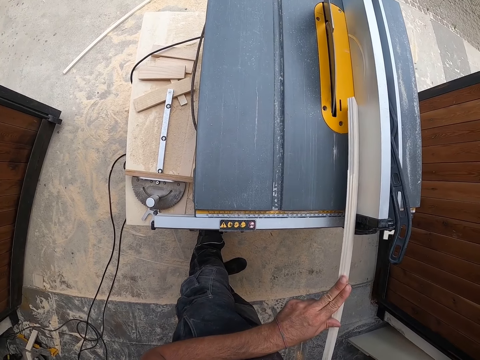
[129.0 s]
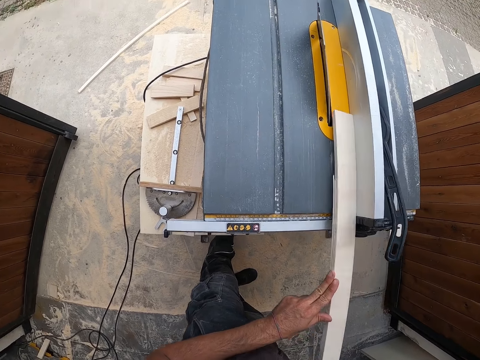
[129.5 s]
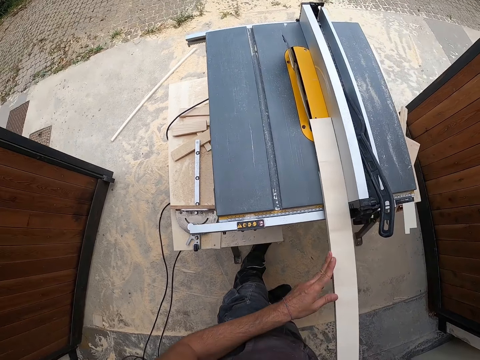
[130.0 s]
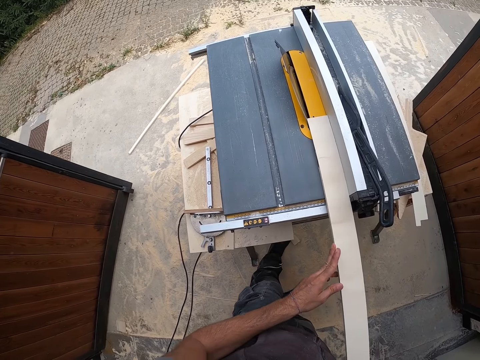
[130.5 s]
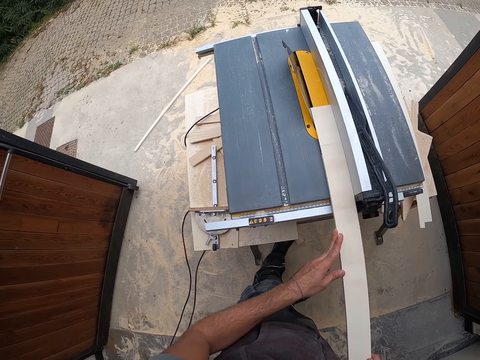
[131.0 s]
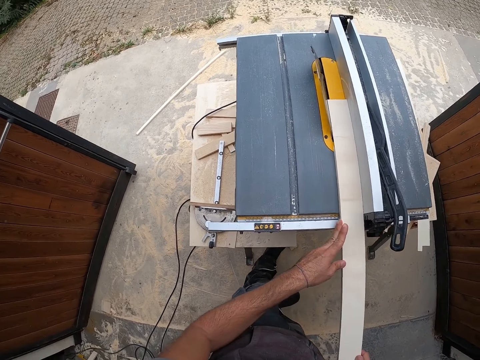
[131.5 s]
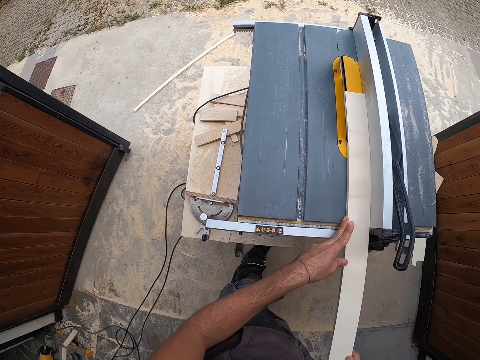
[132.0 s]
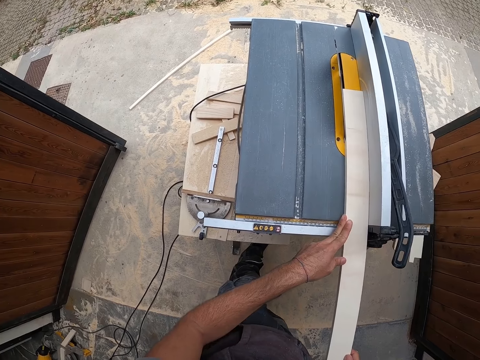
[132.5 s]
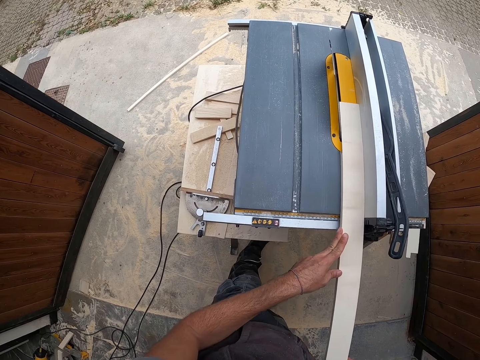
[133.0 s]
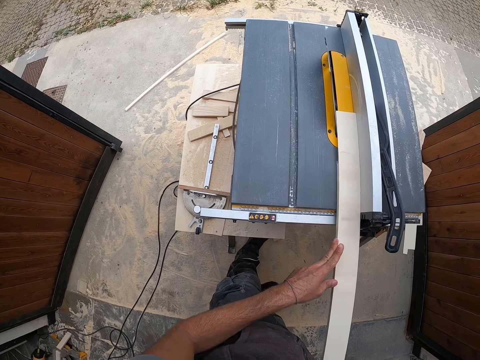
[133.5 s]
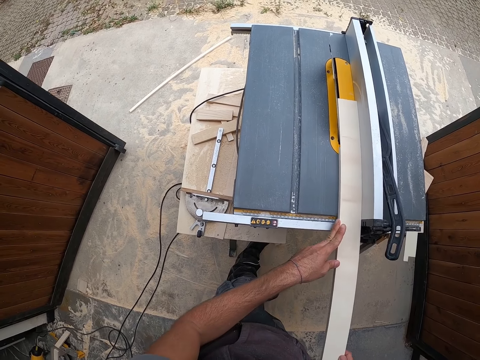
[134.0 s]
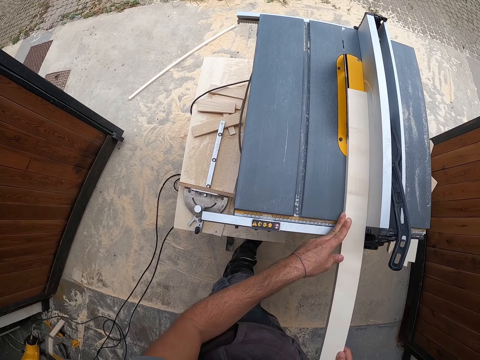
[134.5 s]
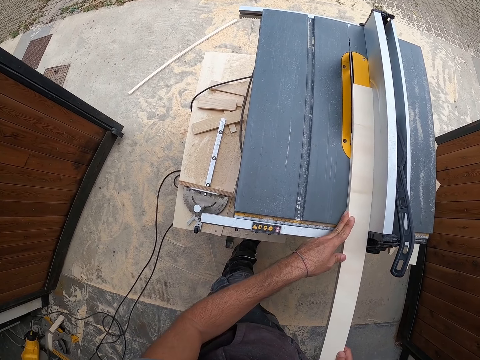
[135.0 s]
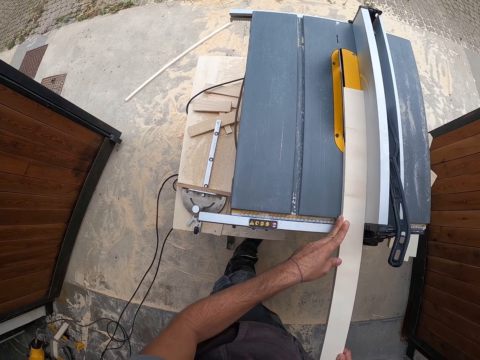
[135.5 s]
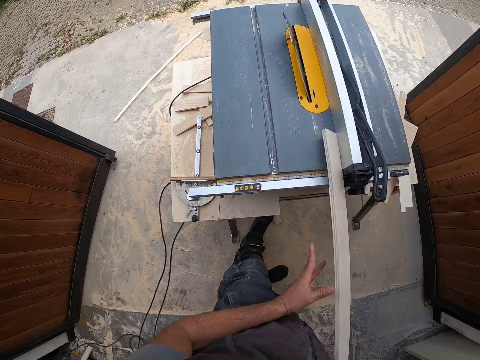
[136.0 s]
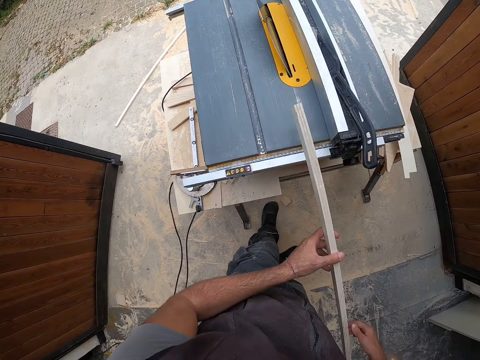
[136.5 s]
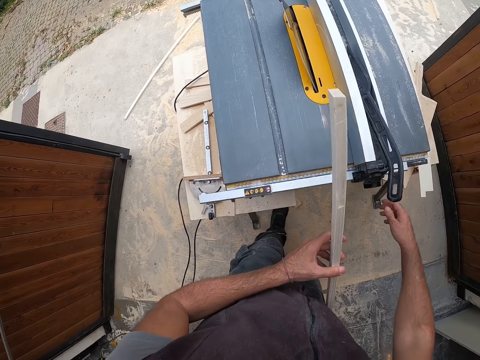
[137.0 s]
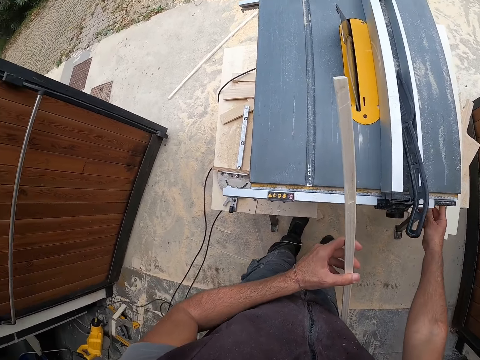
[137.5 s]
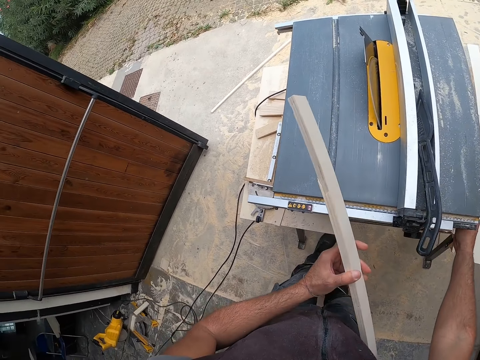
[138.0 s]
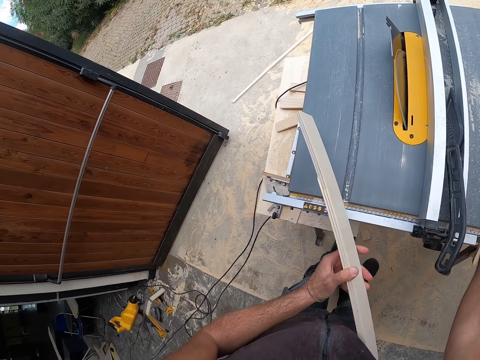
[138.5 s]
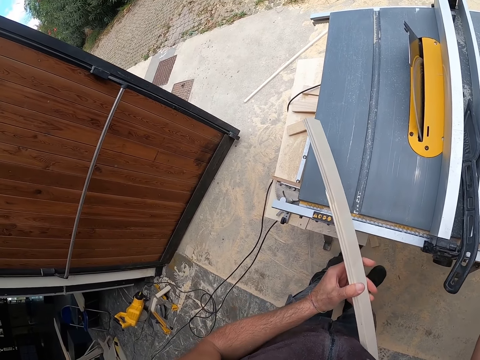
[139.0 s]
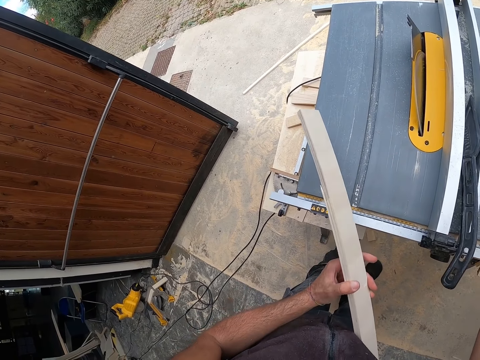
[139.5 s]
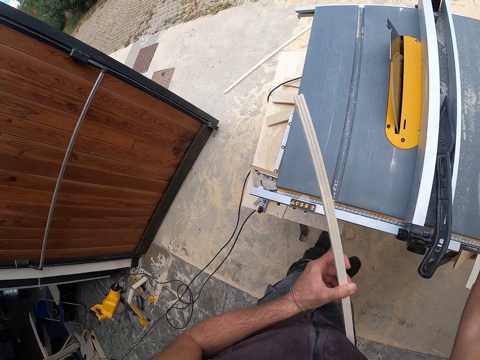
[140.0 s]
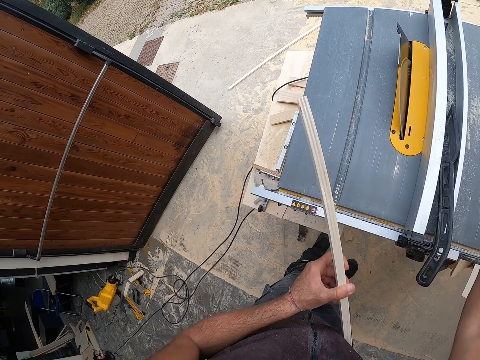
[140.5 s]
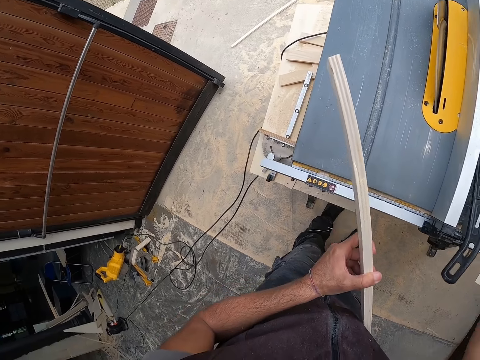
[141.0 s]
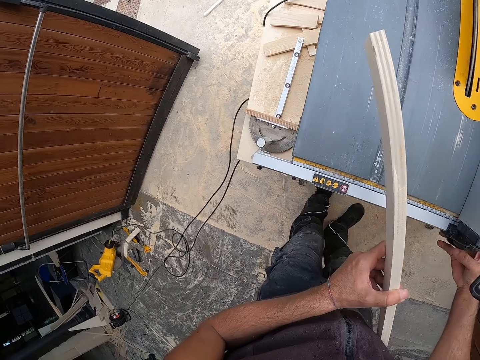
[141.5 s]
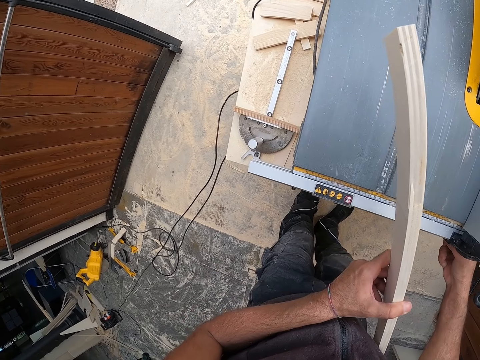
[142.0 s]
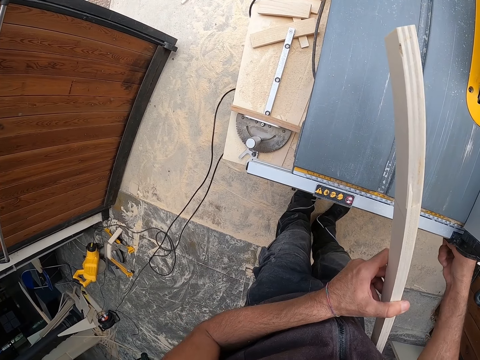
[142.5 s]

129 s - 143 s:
The camera wearer stares at the wood. He holds the piece of wood with his left hand. He touches something with the right hand. He raises the blade with the adjustment handle with his right hand.

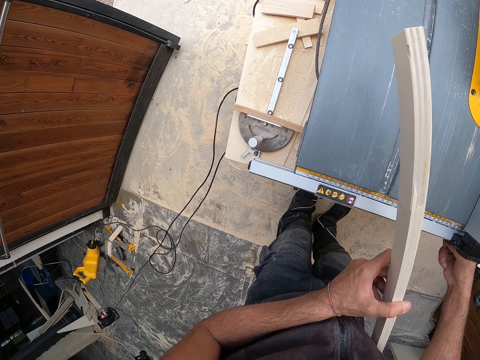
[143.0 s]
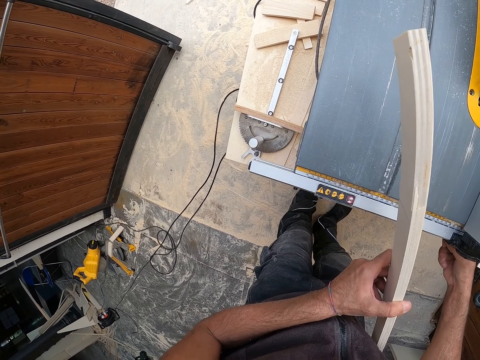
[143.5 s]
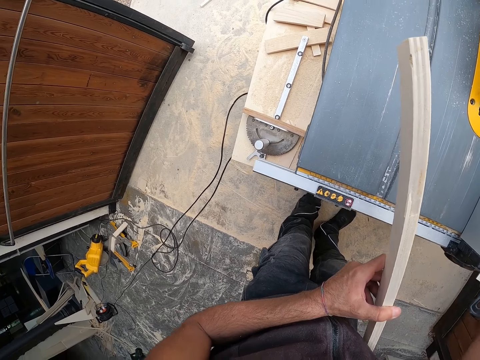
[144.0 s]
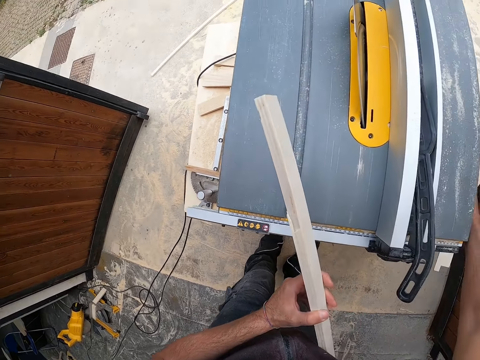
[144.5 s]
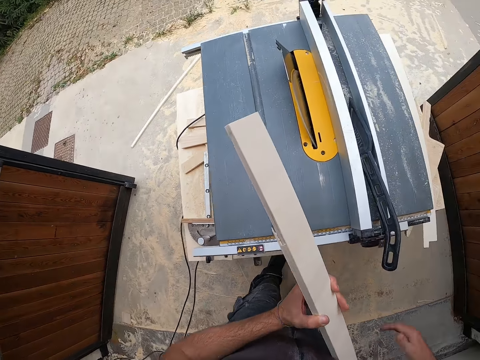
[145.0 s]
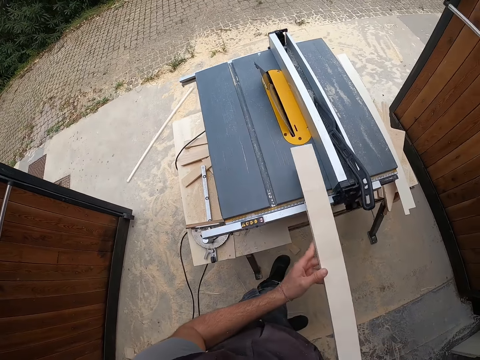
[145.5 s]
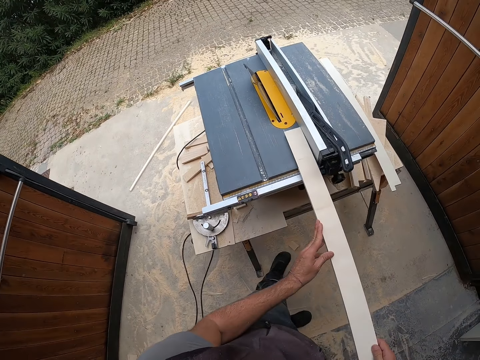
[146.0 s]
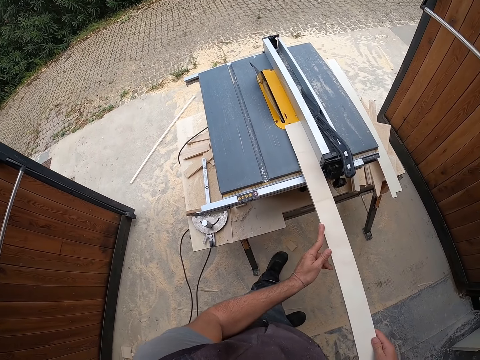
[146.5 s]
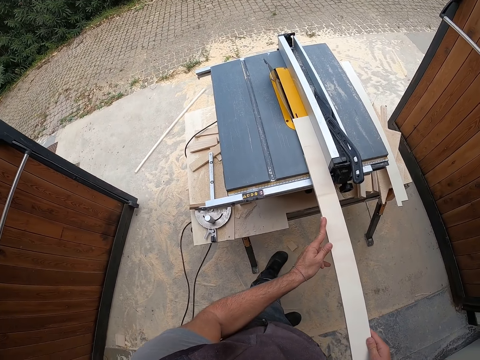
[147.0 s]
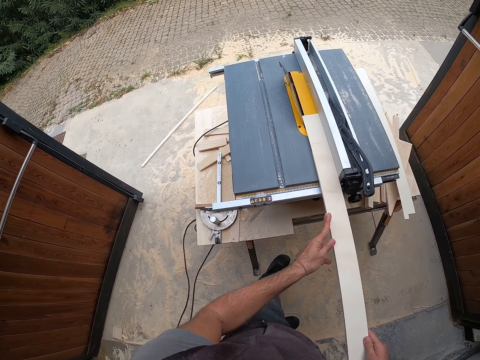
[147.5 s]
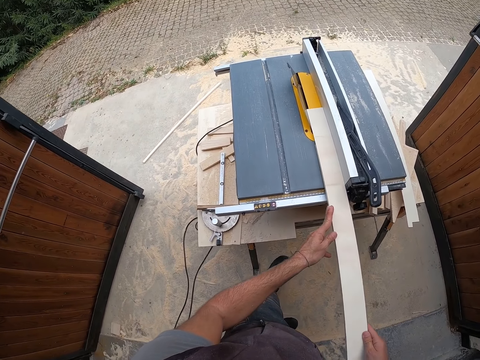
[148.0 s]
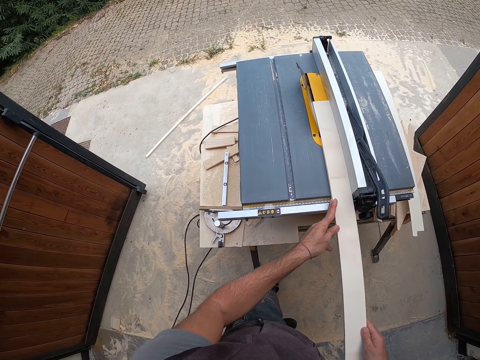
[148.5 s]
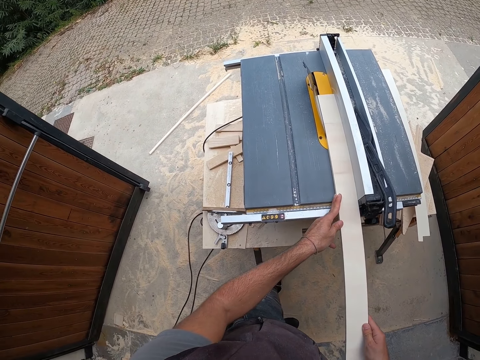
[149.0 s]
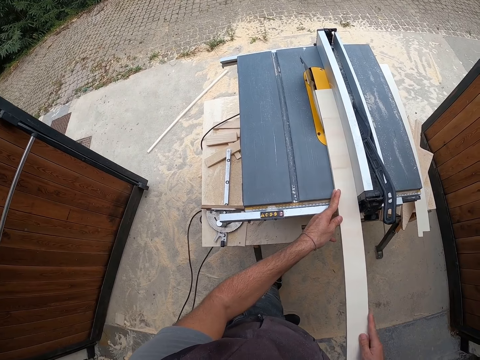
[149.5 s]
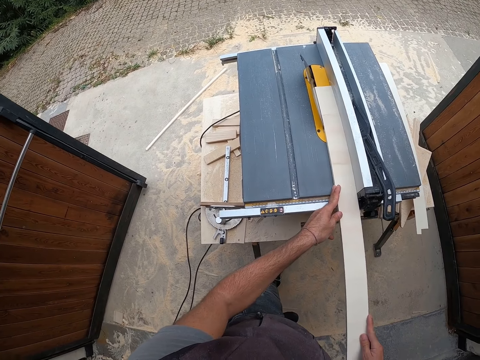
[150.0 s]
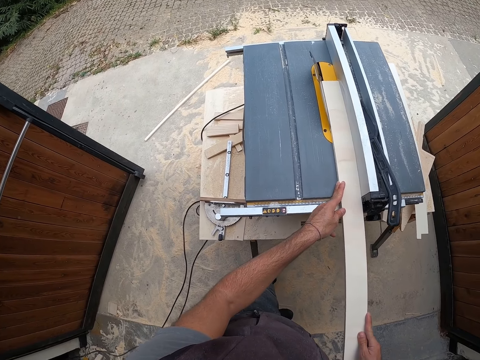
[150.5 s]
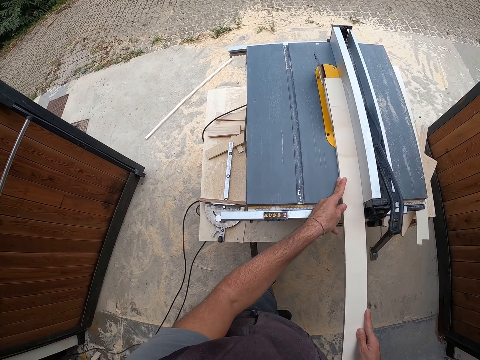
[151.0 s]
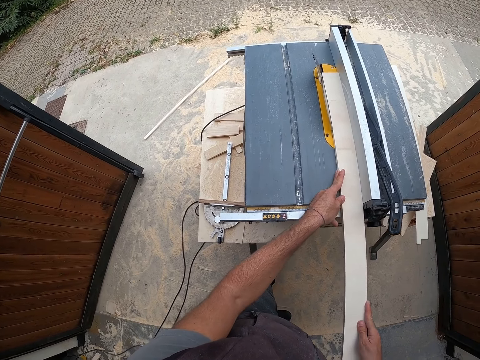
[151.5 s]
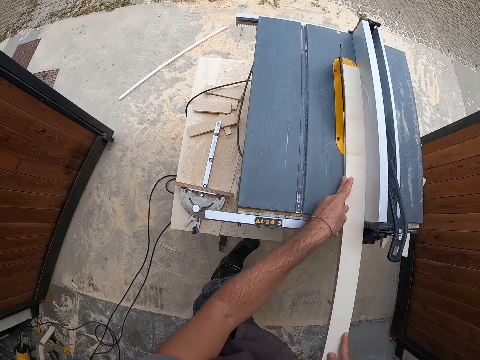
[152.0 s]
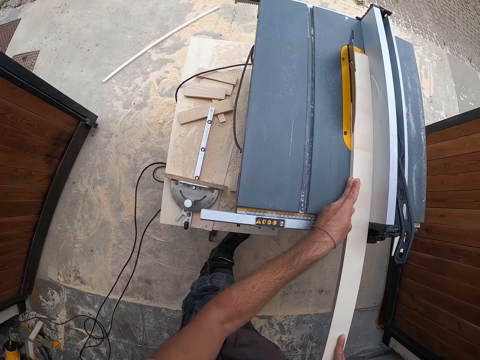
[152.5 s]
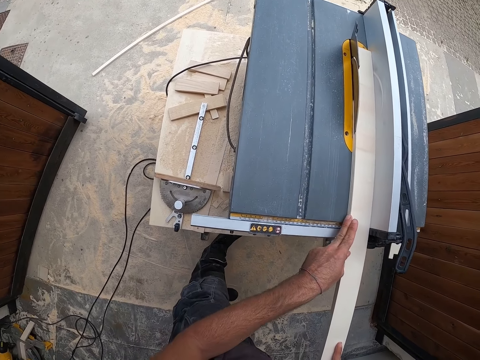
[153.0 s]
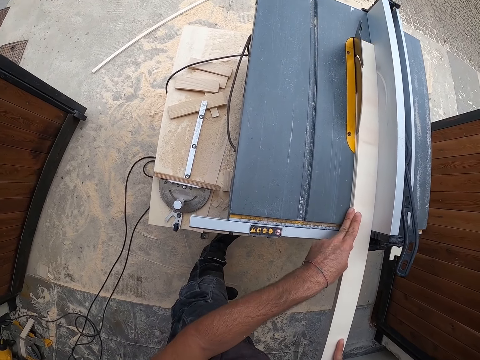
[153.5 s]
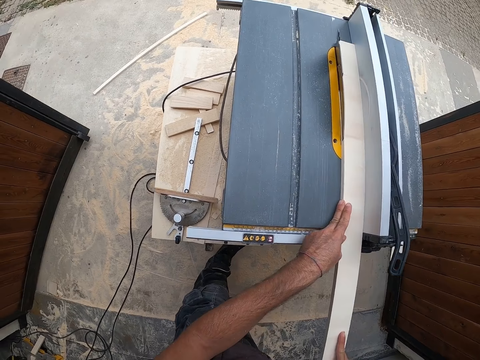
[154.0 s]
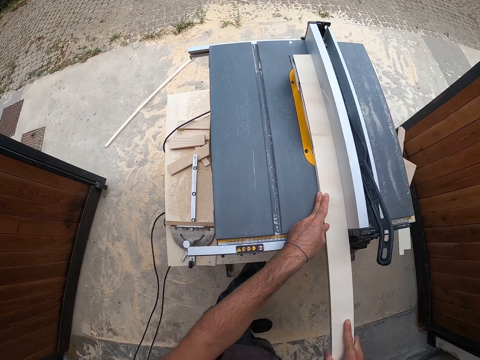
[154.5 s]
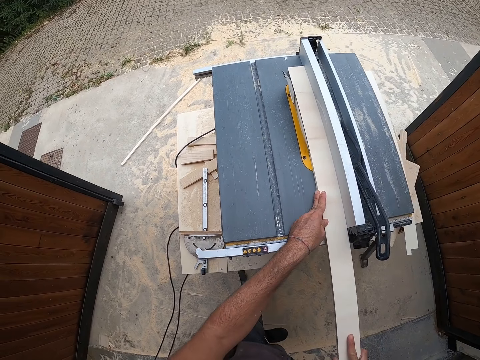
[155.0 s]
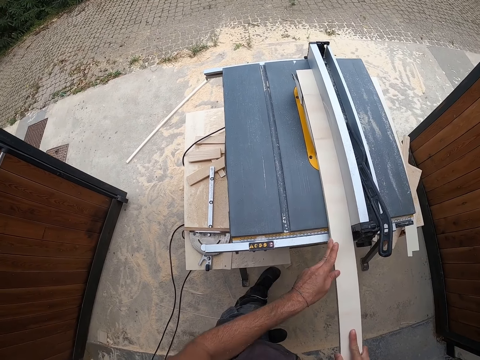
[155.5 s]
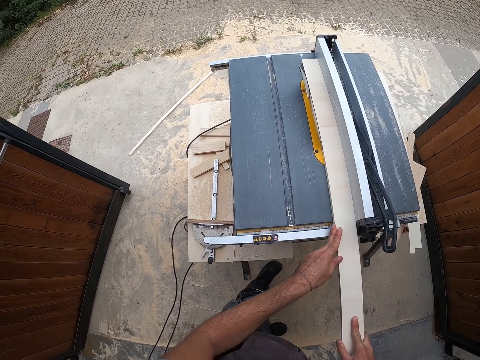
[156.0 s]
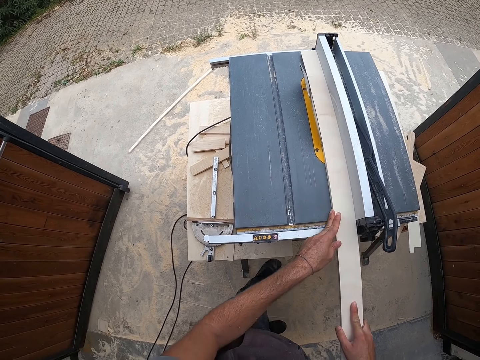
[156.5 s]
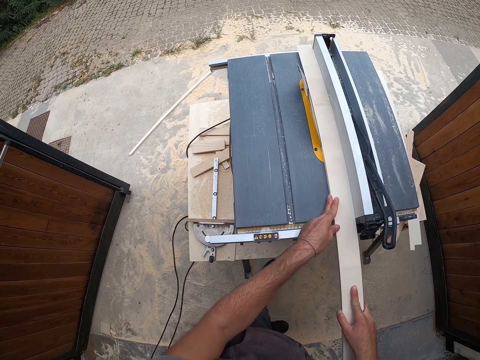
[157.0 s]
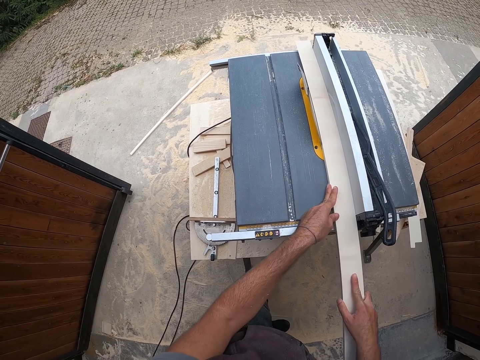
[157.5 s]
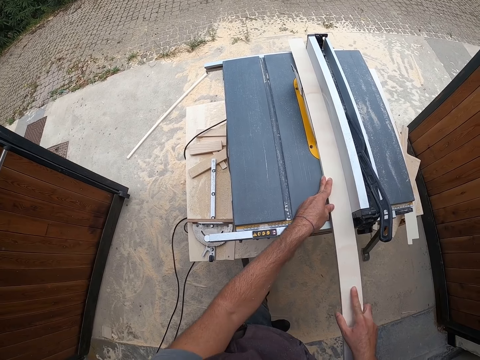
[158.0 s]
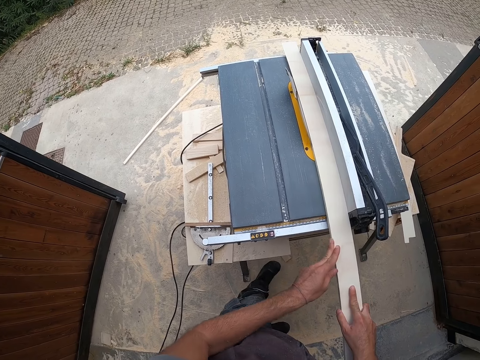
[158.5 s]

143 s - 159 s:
The camera wearer holds the wood with the right hand. He places the piece of wood on the table insert with both hands. He moves the wood on the table saw. He cuts the piece of wood with the blade with both hands.
